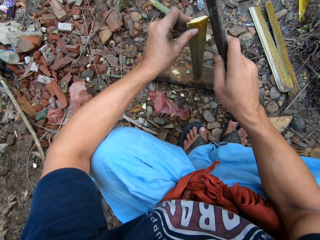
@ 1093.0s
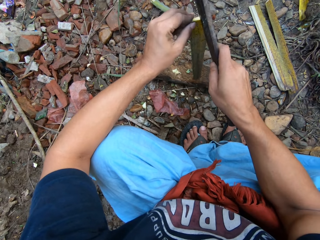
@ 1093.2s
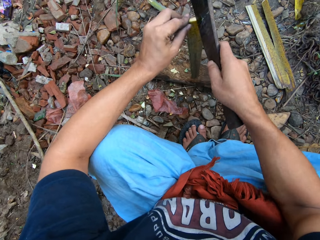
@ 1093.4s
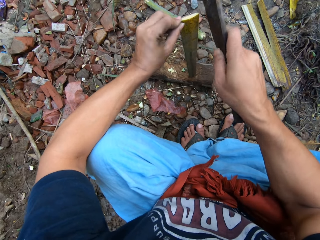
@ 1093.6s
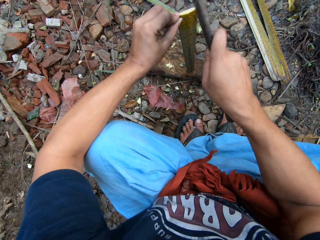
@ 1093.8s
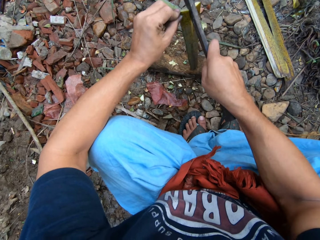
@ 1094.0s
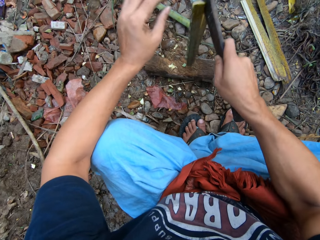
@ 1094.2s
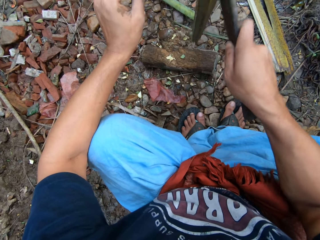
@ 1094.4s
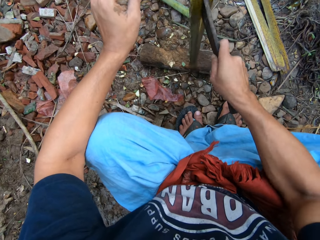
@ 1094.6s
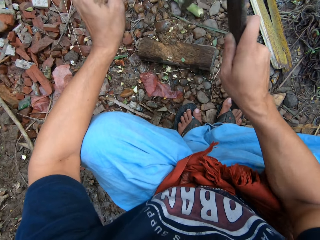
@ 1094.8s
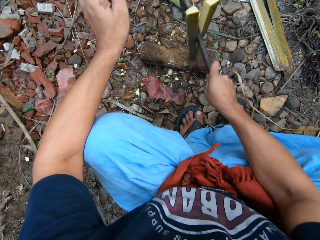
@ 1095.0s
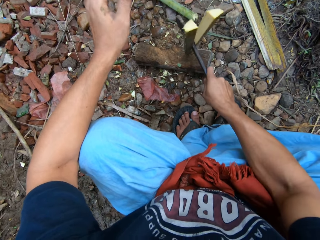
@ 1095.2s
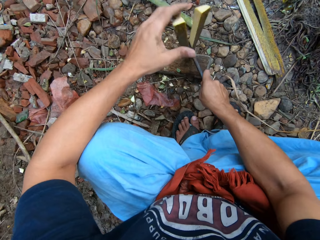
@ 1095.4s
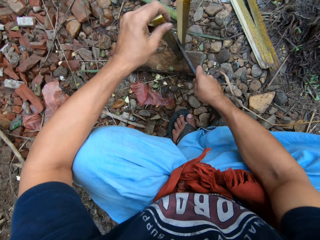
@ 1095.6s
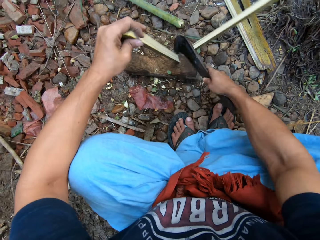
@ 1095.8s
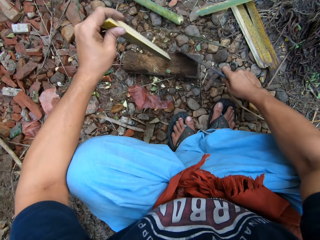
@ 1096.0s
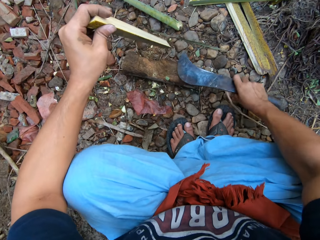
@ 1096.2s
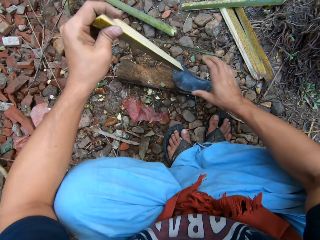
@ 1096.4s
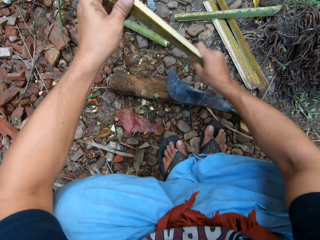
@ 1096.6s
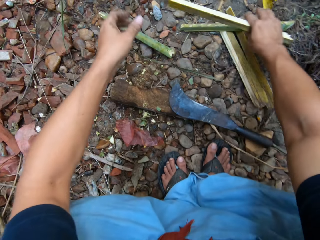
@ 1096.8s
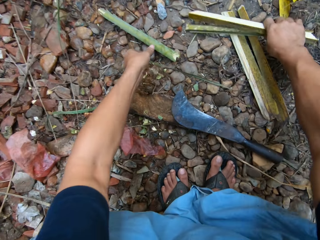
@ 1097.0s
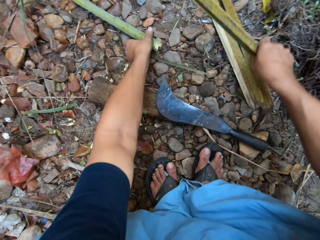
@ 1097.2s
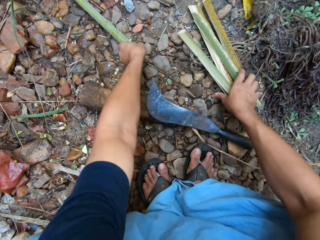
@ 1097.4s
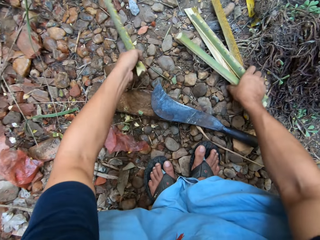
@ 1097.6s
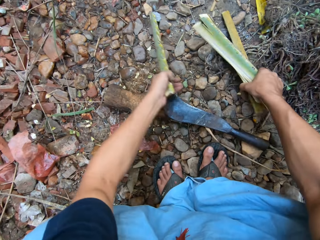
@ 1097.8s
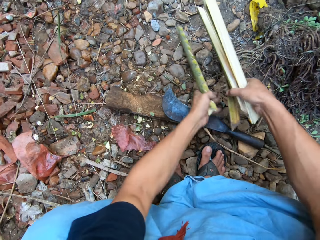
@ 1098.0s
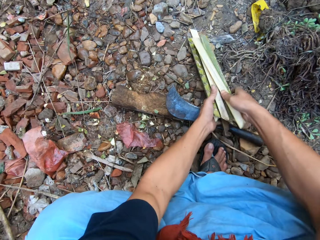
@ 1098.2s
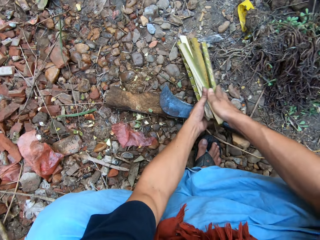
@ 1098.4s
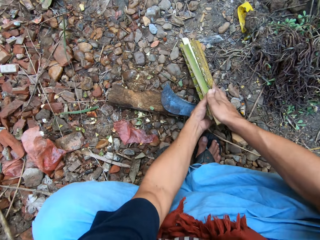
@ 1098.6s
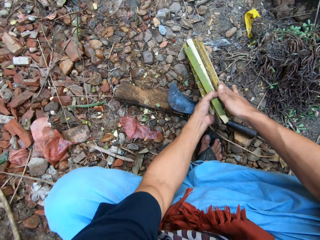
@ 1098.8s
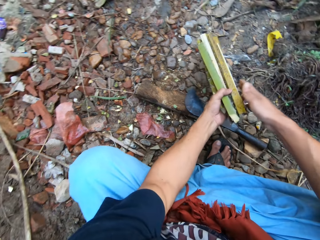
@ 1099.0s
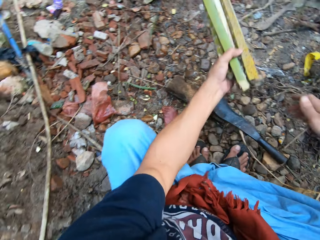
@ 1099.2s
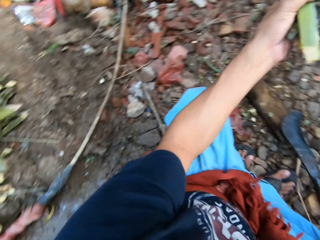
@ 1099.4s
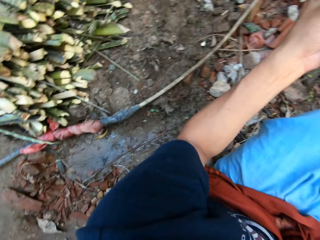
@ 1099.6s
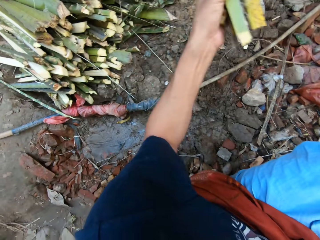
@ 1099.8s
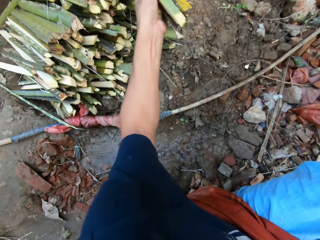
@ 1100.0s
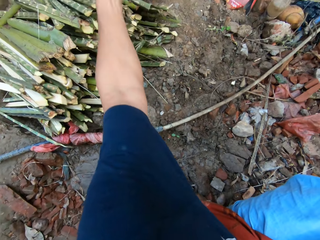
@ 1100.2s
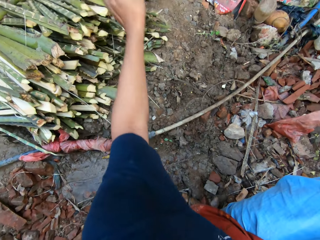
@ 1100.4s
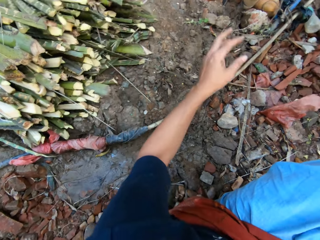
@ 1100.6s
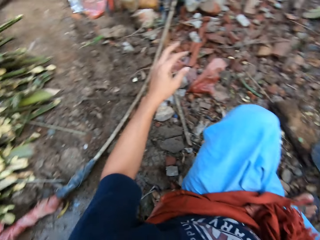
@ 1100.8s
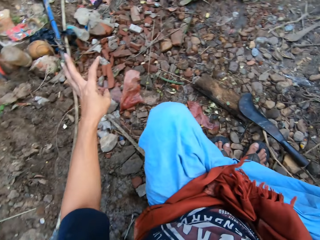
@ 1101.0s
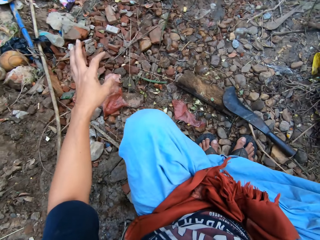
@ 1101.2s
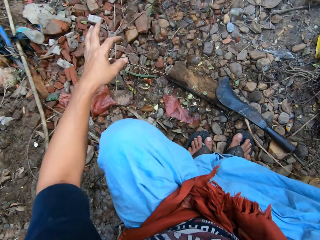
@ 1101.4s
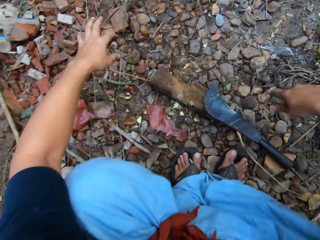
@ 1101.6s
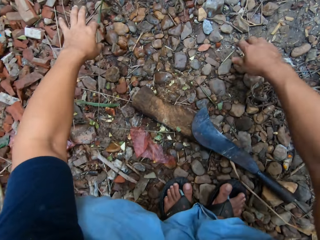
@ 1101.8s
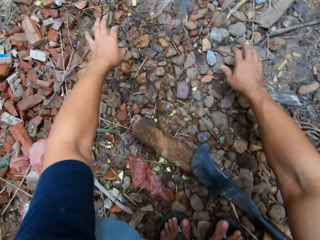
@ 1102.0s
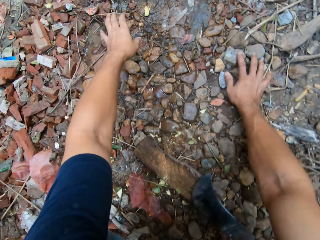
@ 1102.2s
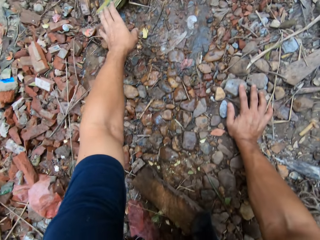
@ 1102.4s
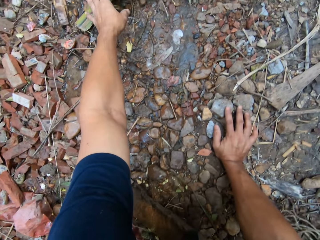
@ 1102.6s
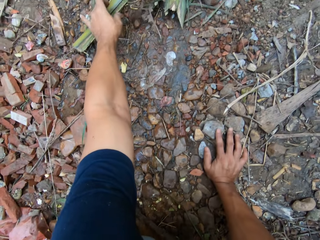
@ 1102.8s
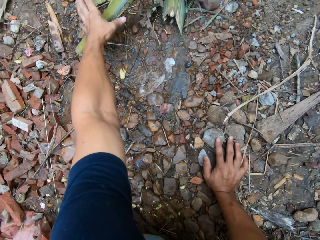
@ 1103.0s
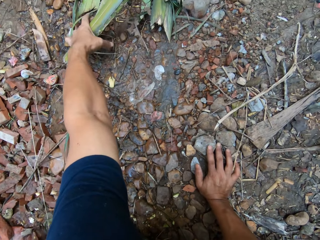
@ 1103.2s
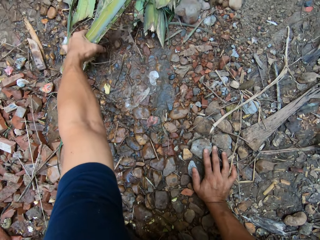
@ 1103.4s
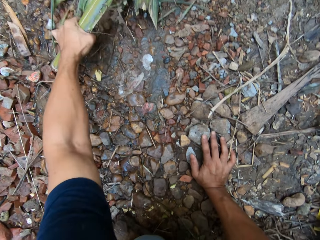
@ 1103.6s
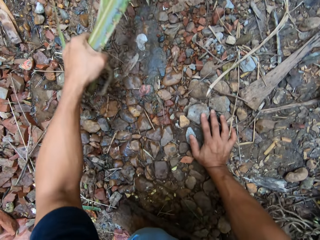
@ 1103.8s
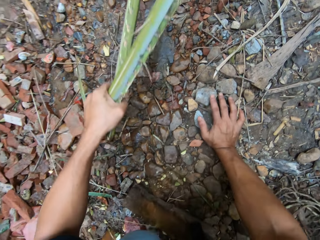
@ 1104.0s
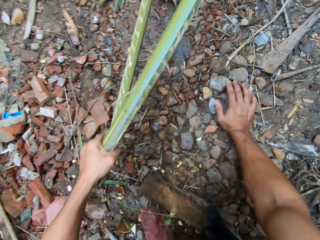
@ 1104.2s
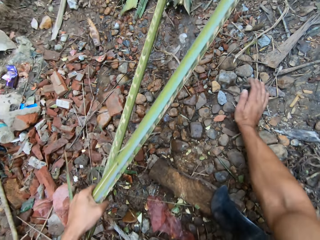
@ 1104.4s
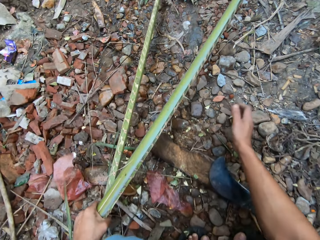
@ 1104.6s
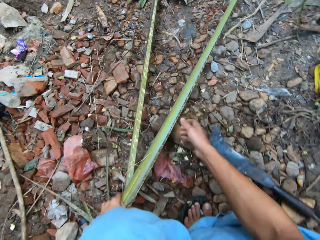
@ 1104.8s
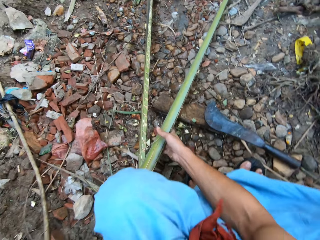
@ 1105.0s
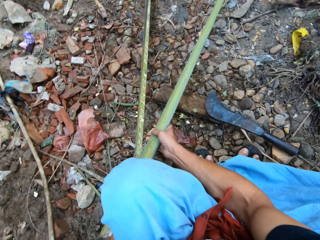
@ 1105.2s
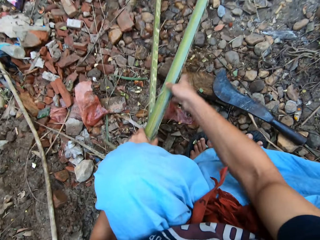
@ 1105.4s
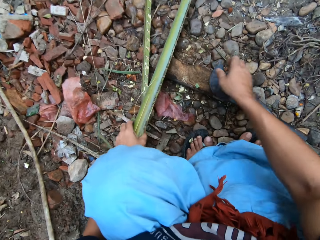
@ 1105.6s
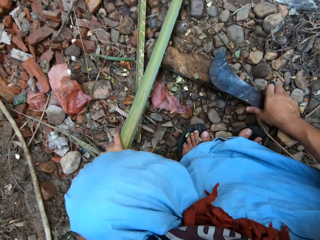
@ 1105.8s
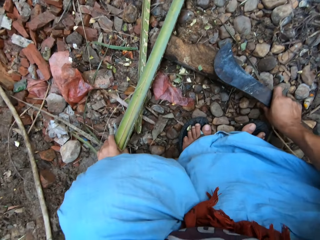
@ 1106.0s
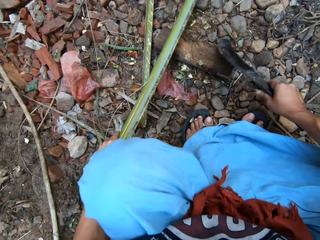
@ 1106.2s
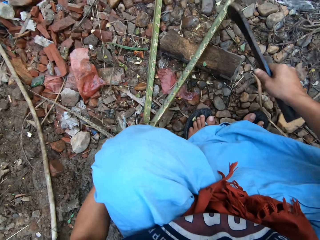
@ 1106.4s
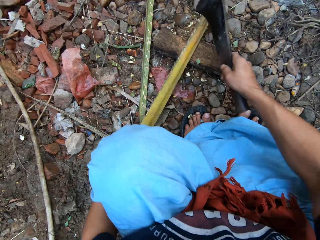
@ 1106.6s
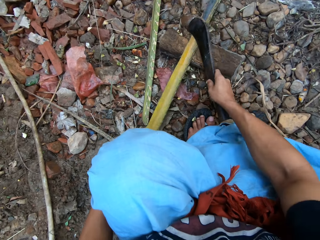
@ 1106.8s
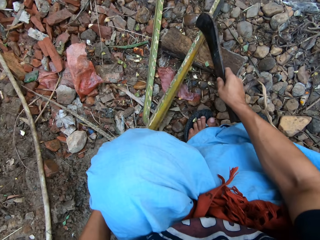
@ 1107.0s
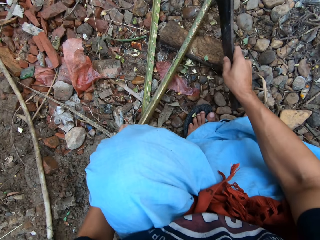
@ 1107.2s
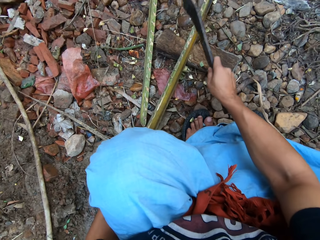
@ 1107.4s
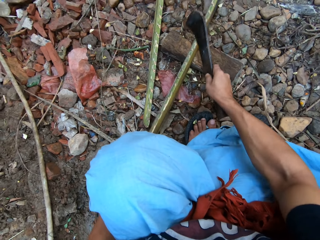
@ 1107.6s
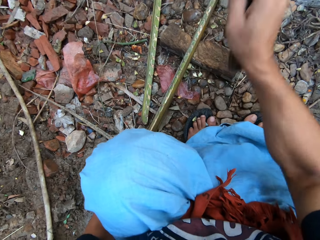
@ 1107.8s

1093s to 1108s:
The camera wearer splits the bamboo on the cutting block with the pruning knife in his right hand. He drops the sickle knife on the ground with his right hand. He gathers all the split bamboo with both hands. He puts the split bamboo on a pile of bamboo with his left hand. He picks up two bamboo rods from the ground with his left hand. He drops the sickle knife on the ground with his right hand. He picks plant fiber. He cuts one of the bamboo rods in his left hand with the sickle knife in his right hand on the cutting block.

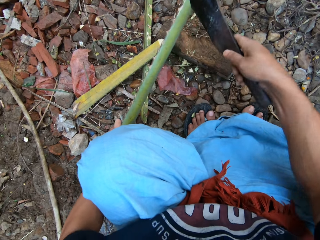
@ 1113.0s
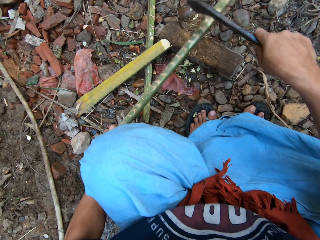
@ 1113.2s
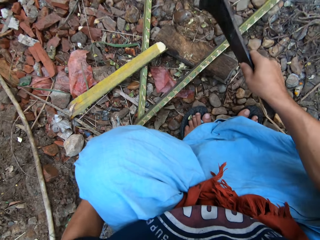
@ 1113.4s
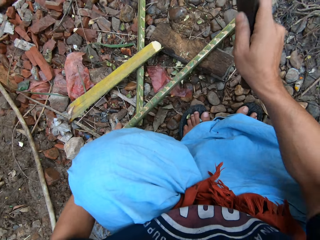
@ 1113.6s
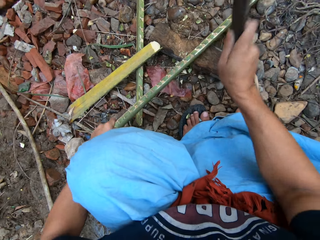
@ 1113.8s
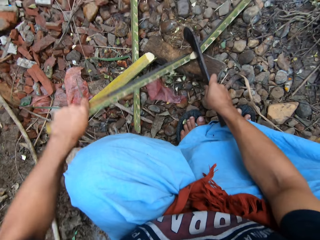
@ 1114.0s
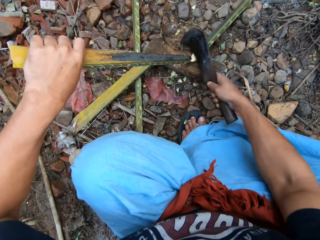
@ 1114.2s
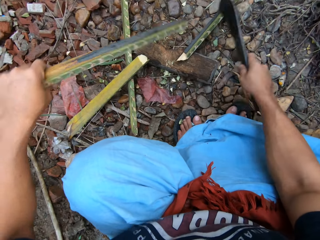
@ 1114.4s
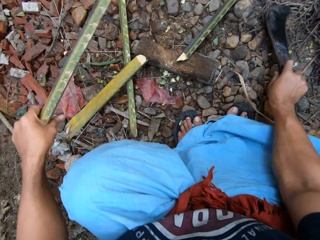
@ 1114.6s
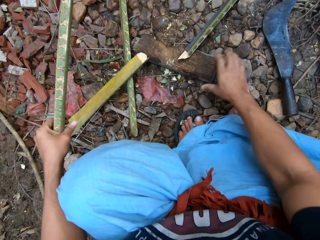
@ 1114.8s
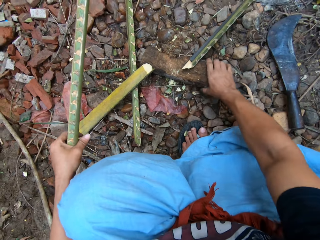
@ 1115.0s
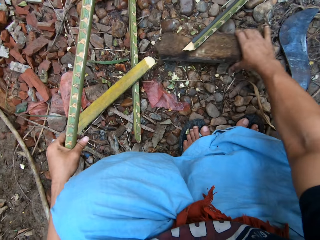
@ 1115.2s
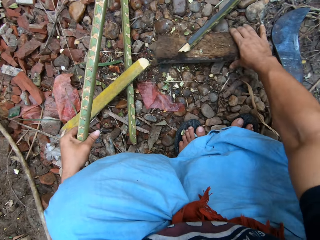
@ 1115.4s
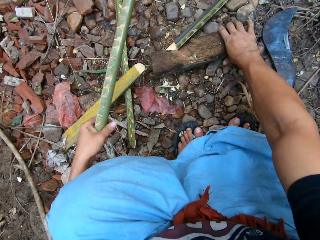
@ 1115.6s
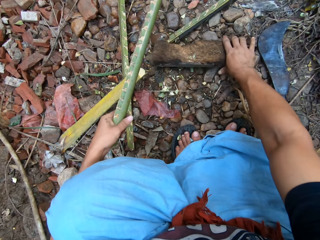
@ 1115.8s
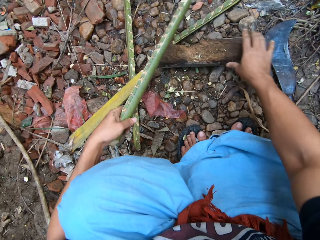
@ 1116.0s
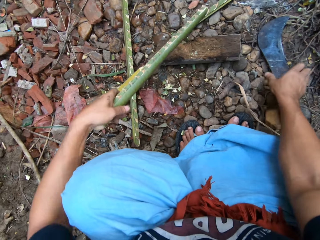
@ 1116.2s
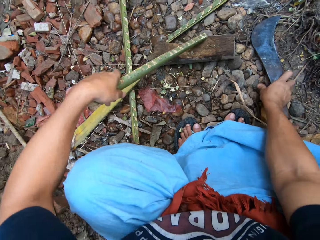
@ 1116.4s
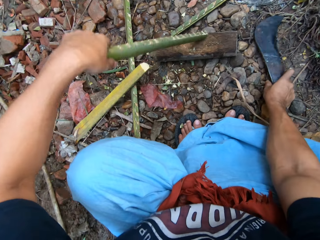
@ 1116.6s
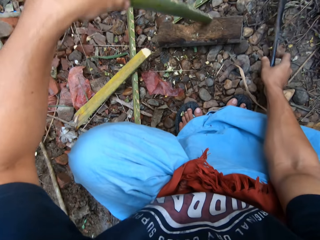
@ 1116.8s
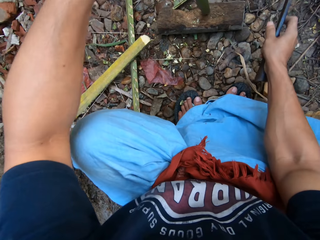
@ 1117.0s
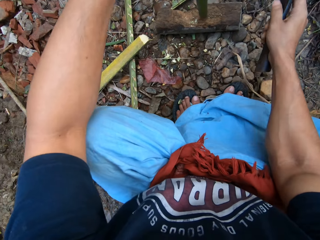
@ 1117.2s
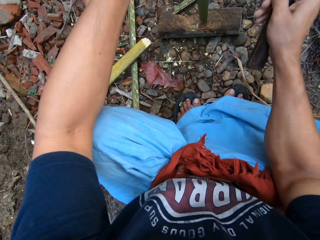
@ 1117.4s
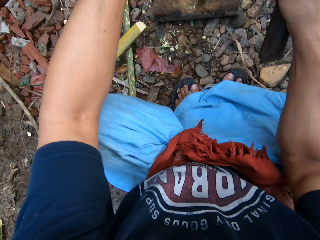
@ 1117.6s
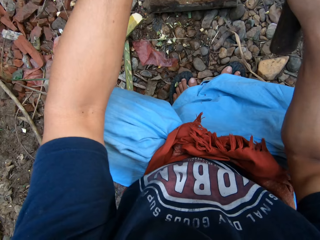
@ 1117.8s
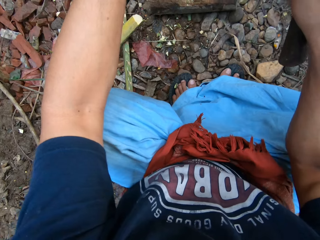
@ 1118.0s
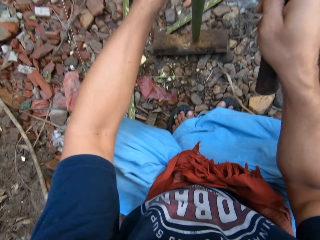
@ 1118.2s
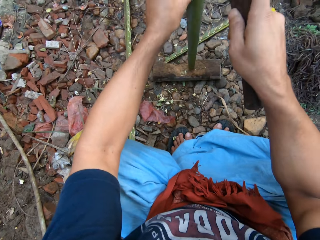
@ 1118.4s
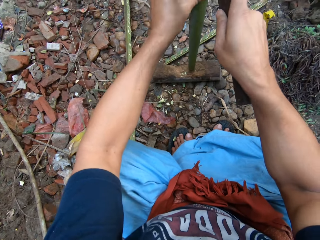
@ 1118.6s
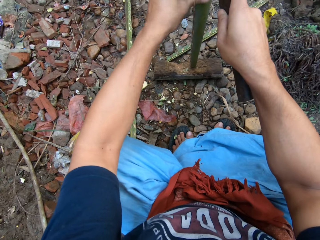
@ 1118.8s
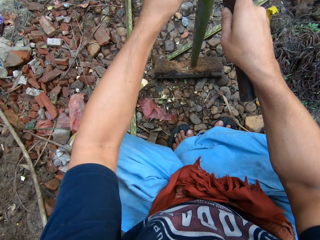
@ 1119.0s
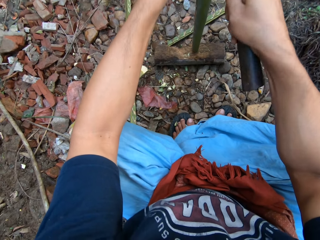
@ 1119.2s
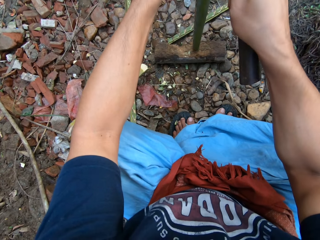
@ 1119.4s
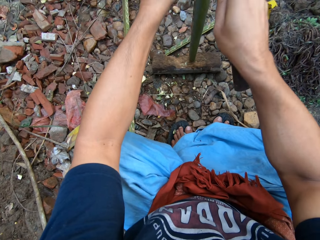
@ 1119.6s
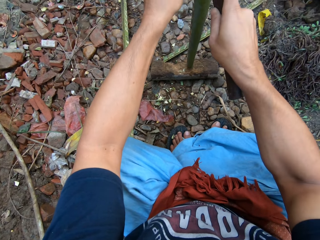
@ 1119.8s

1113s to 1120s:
The camera wearer drops the machete. He moves the cutting block to another part of the floor with his right hand. He picks up the machete. He splits one of the short bamboo with the sickle knife in his right hand on the cutting block. He places the plant fiber on the wood vertically.
